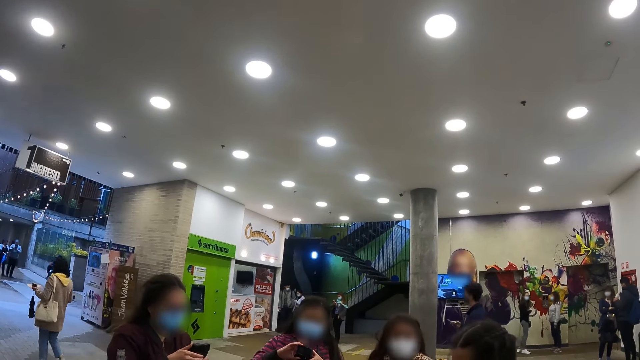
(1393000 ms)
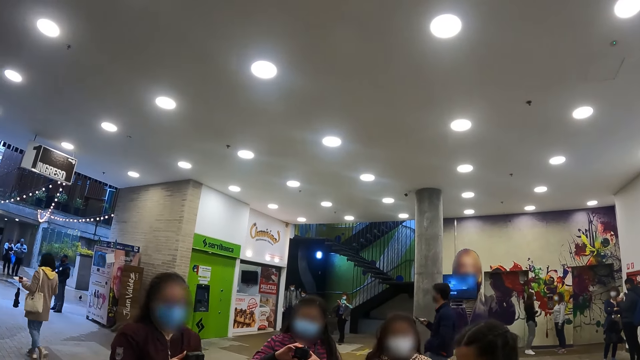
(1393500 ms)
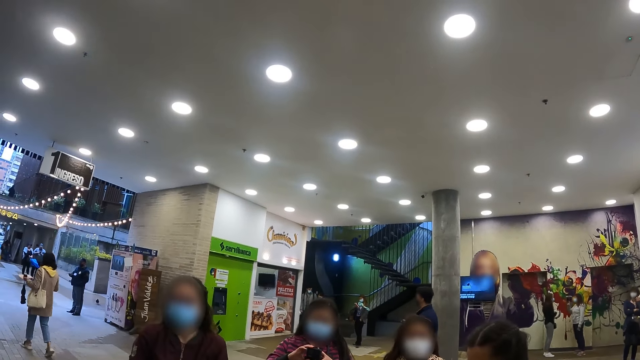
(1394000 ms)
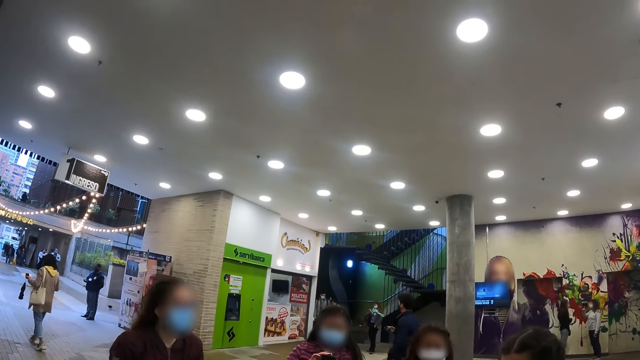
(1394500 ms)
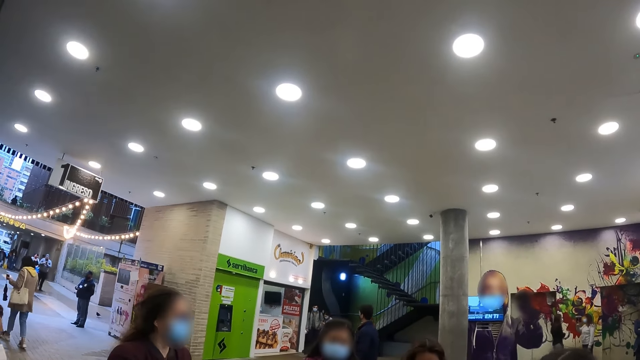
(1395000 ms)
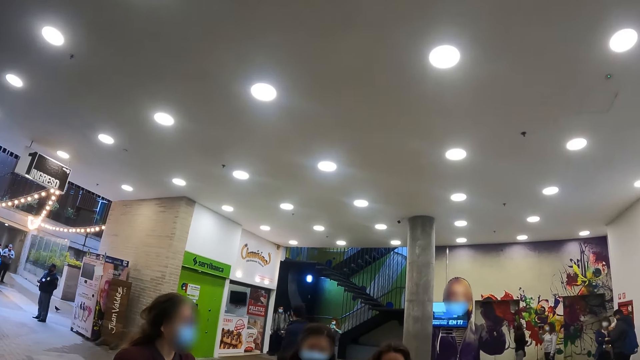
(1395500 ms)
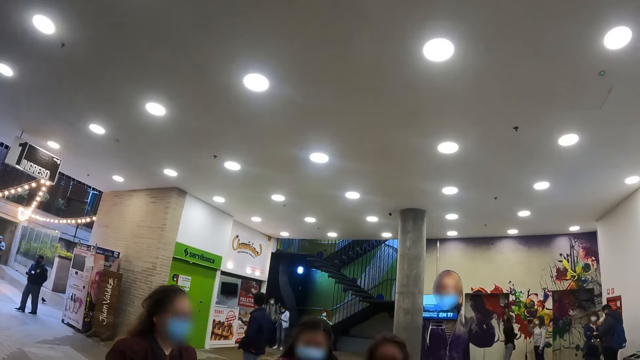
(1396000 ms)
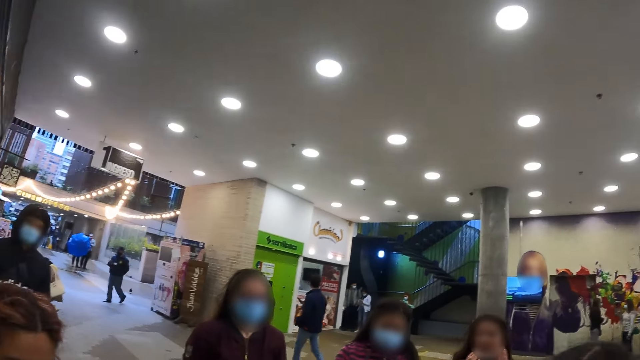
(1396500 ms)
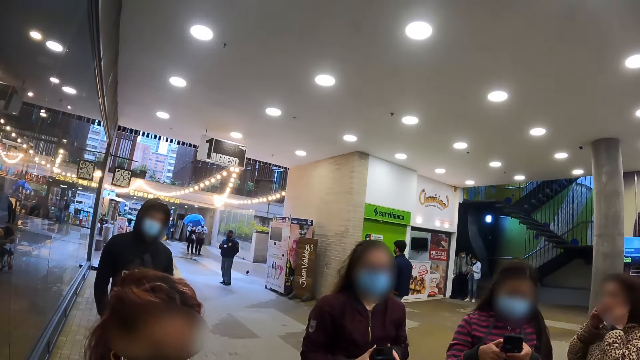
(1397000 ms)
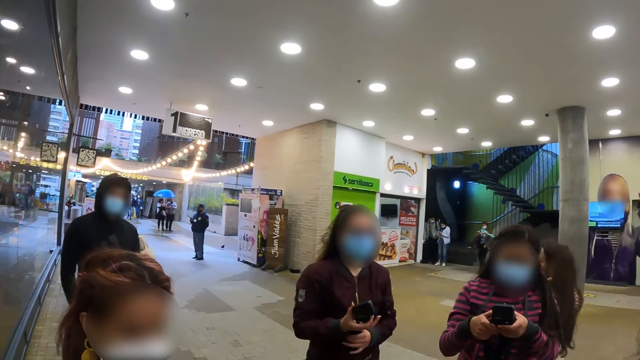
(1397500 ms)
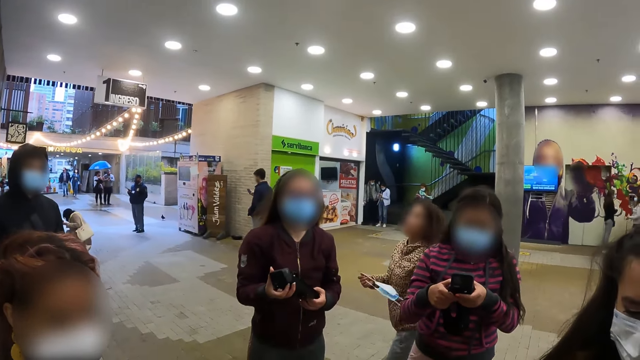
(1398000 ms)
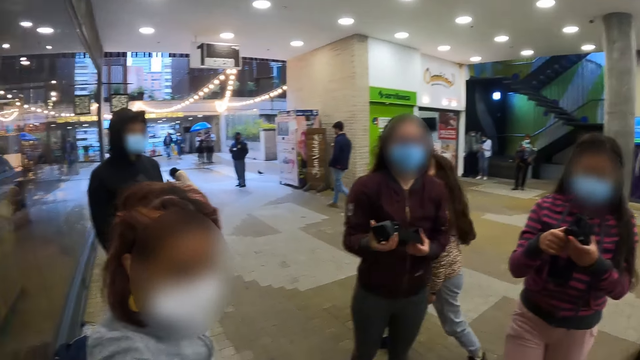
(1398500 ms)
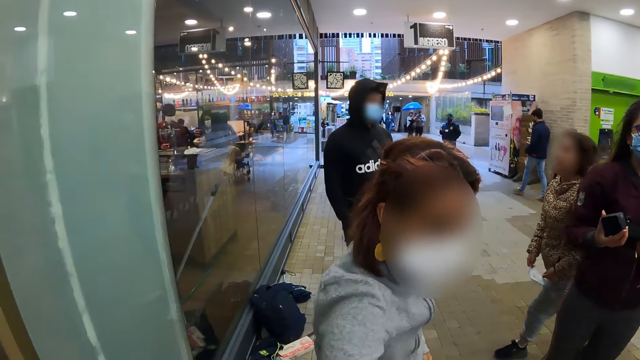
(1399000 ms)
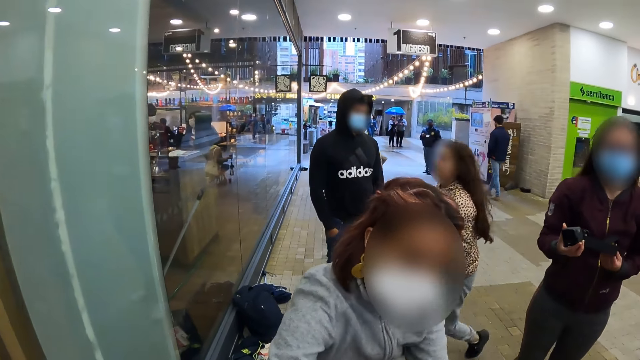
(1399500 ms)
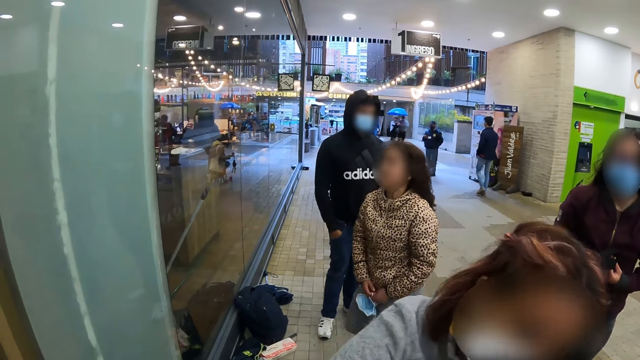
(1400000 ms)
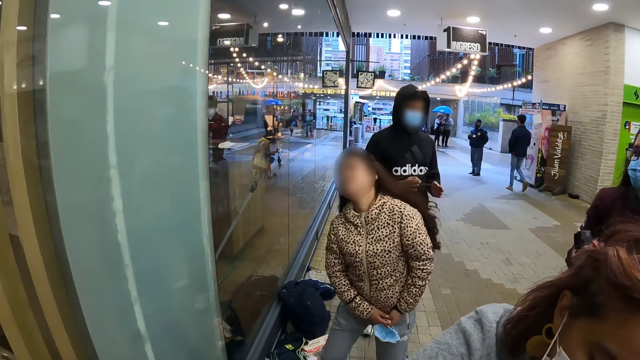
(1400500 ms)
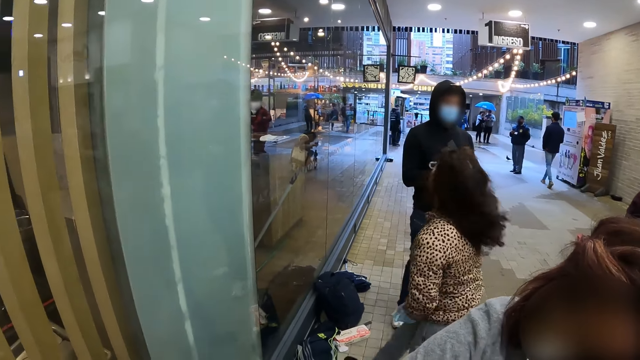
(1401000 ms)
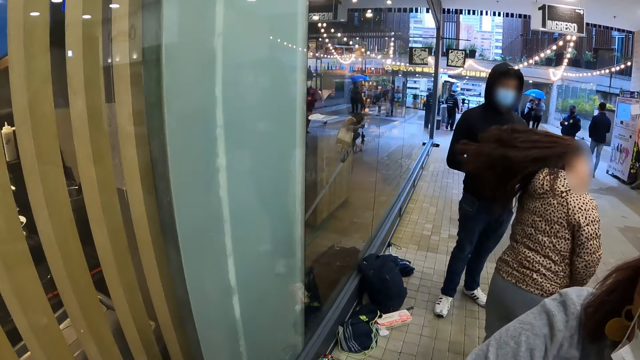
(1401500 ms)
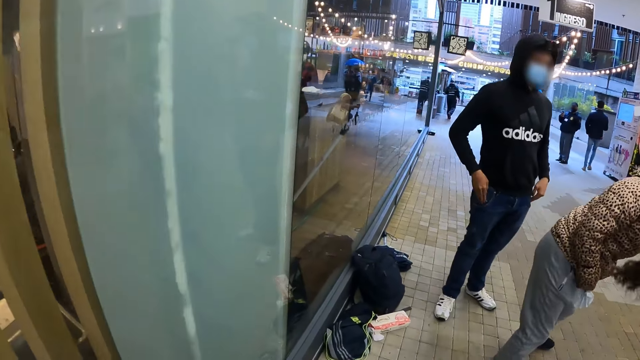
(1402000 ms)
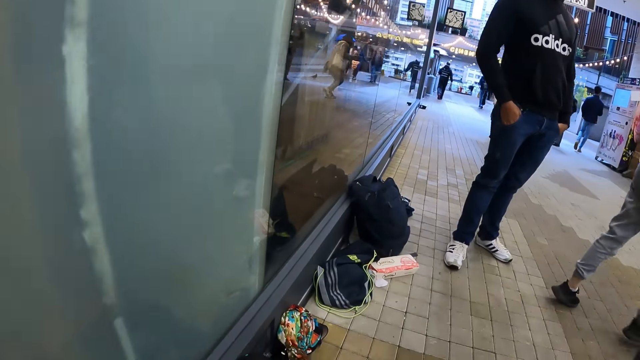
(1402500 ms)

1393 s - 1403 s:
The camera wearer looks at their friends. A person dances her hair around.

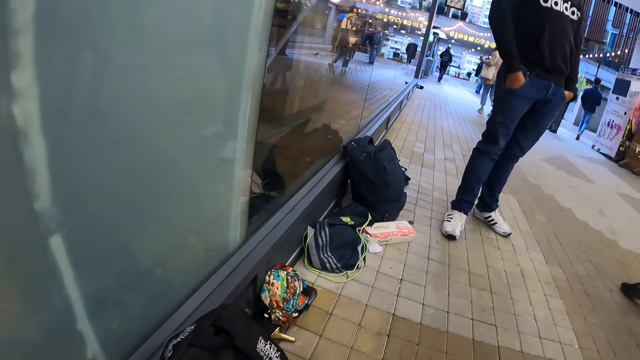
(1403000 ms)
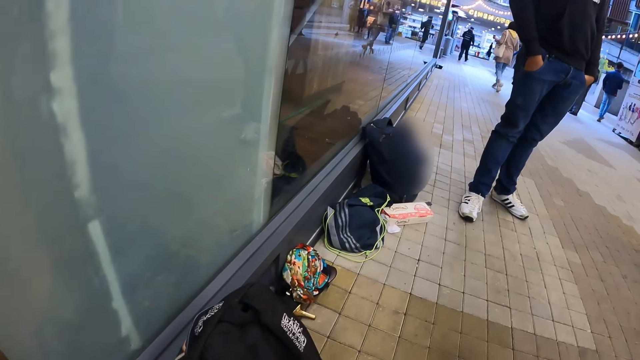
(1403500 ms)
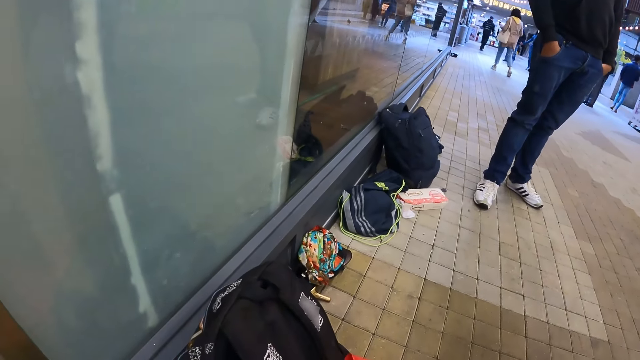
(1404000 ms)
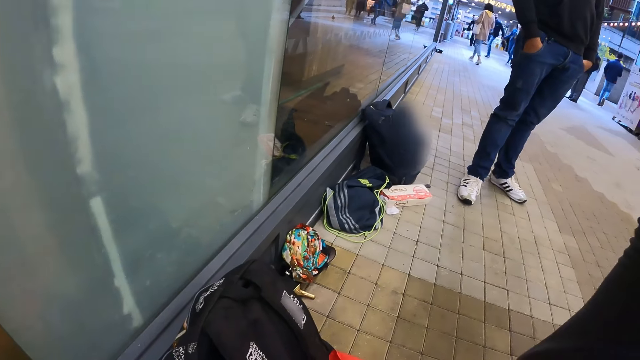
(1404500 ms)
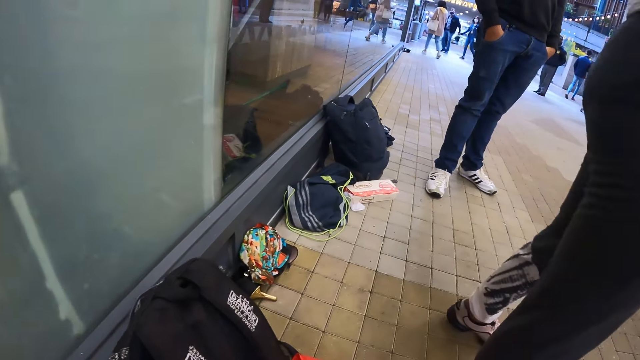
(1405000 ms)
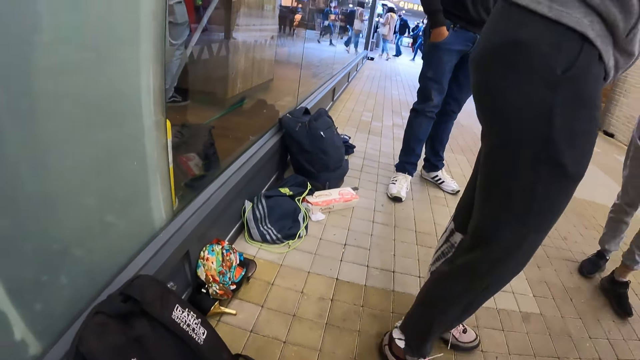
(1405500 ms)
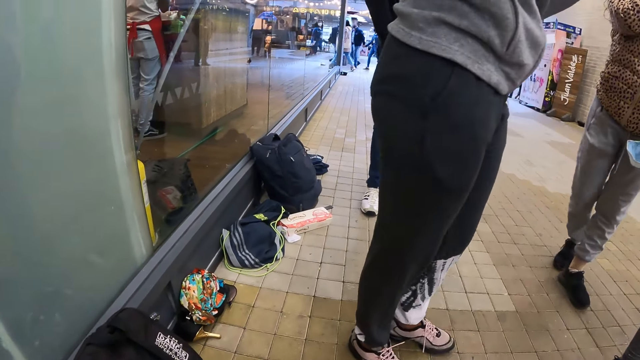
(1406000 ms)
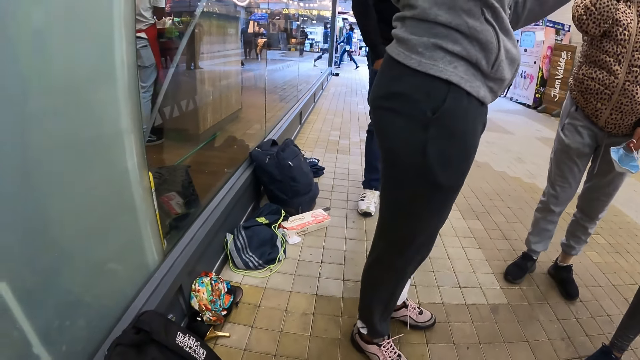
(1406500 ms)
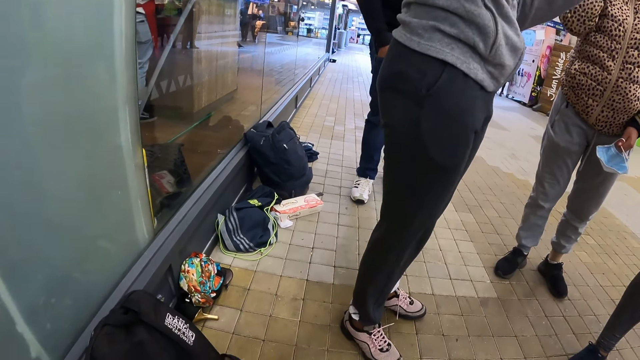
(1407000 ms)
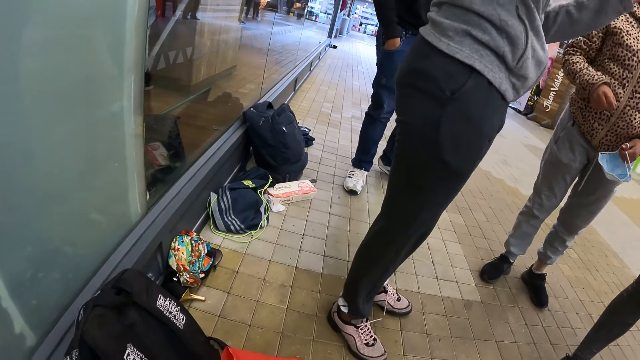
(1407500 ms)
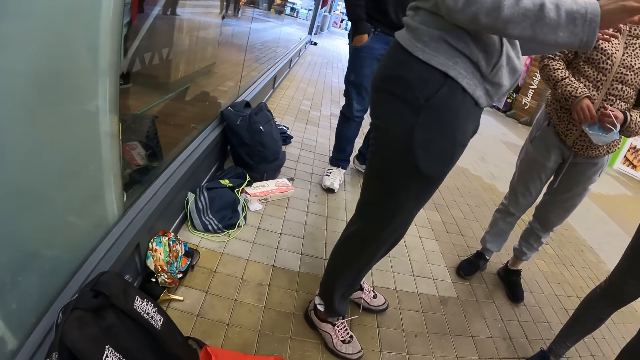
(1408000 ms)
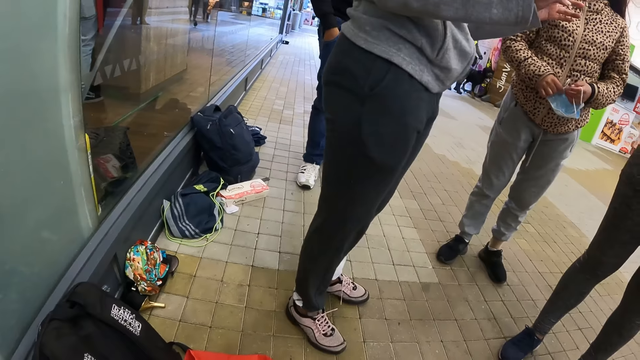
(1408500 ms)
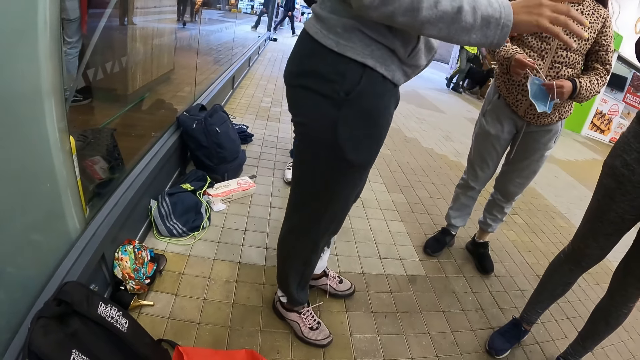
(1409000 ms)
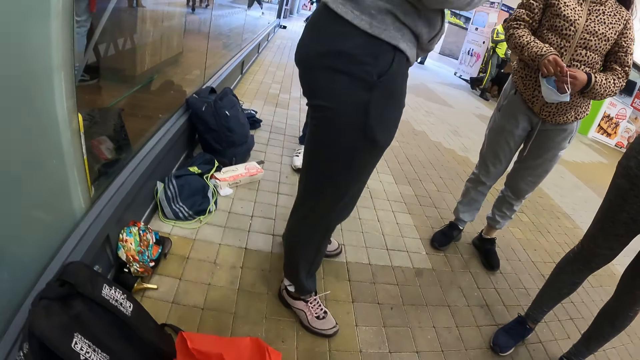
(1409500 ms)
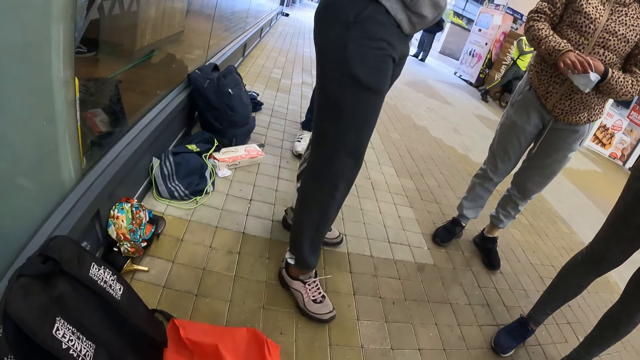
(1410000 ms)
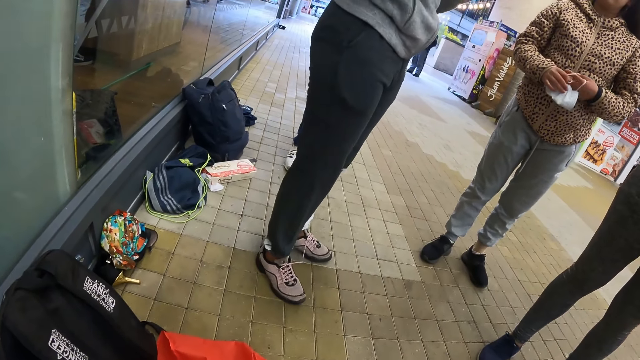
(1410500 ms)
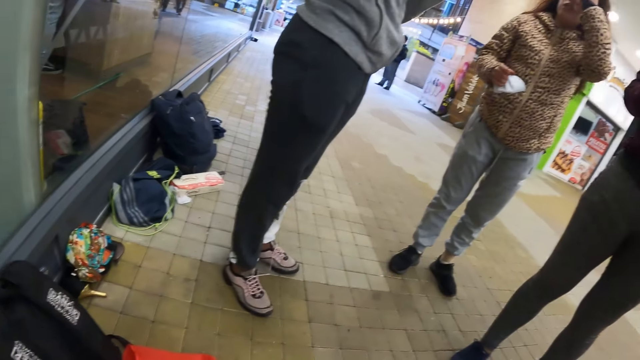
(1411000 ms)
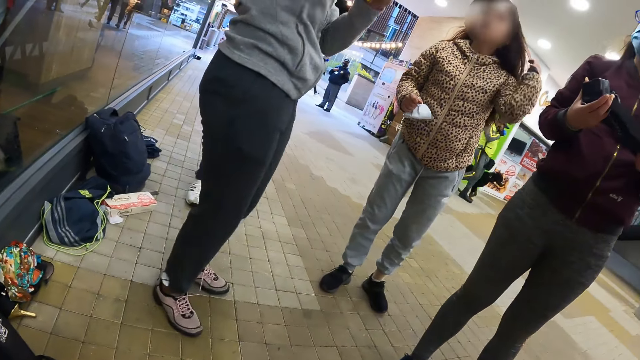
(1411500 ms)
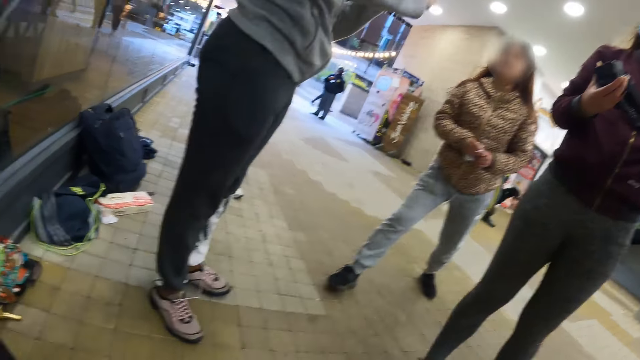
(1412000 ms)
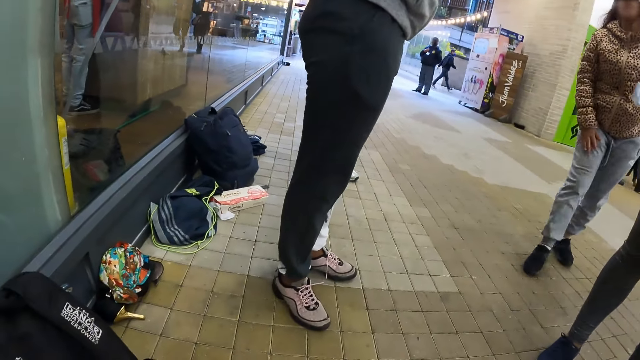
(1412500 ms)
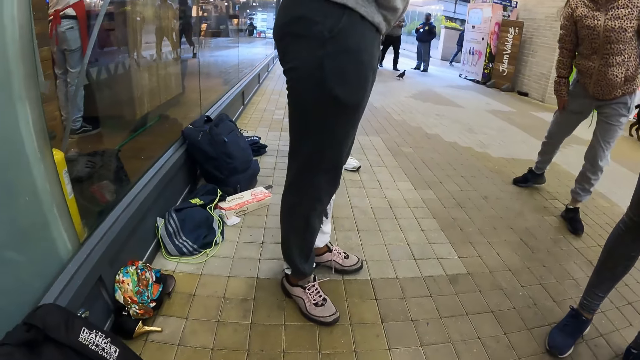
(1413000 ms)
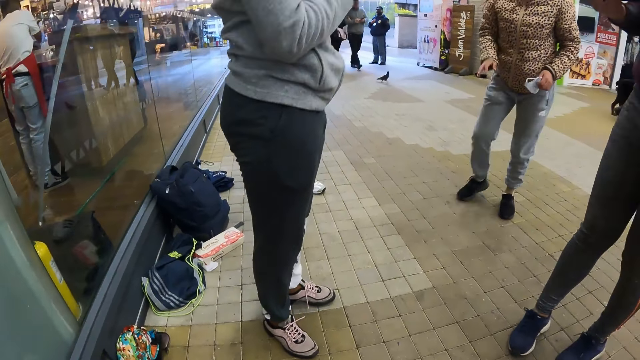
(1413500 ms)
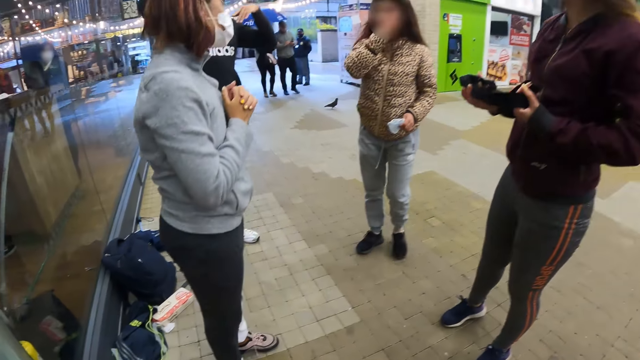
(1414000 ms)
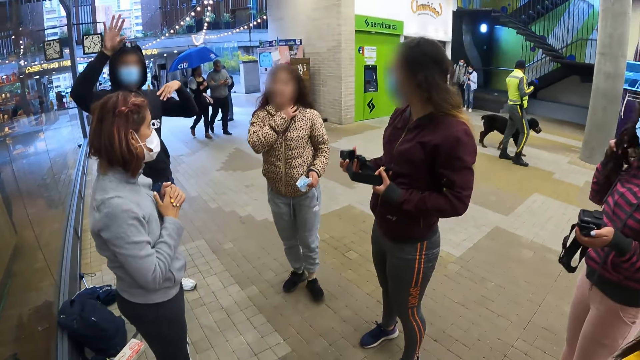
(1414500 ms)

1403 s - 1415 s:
The camera wearer looks at a person. They look down on a floor. Another person touches her hair and steps back.
